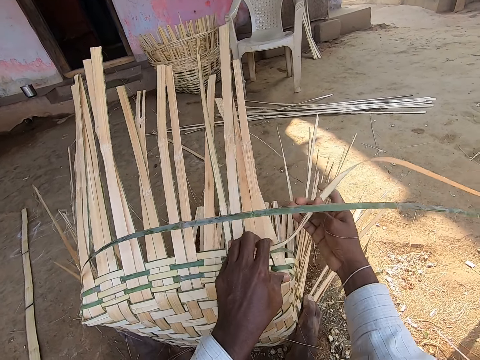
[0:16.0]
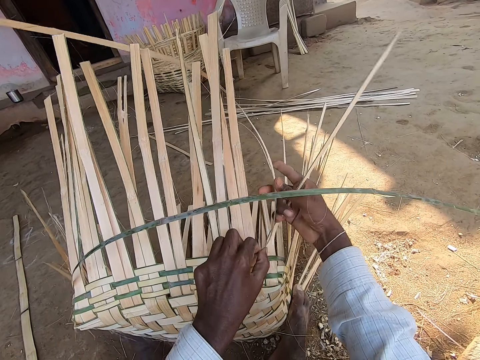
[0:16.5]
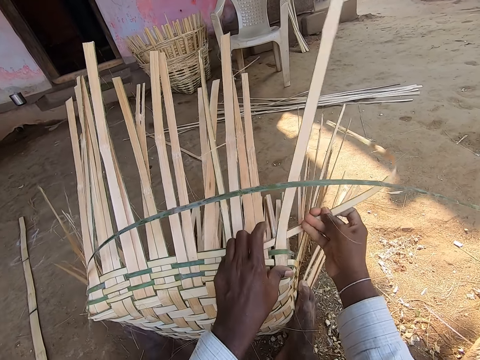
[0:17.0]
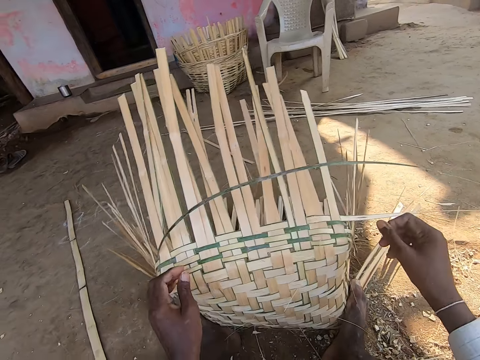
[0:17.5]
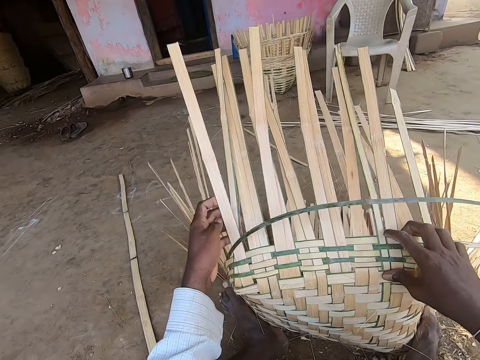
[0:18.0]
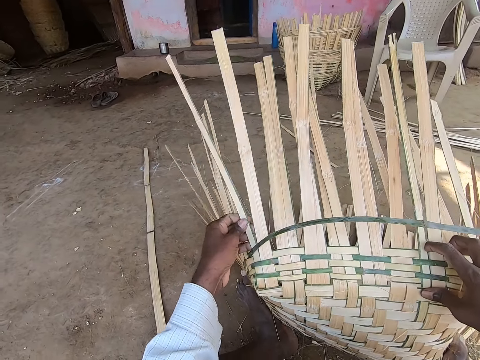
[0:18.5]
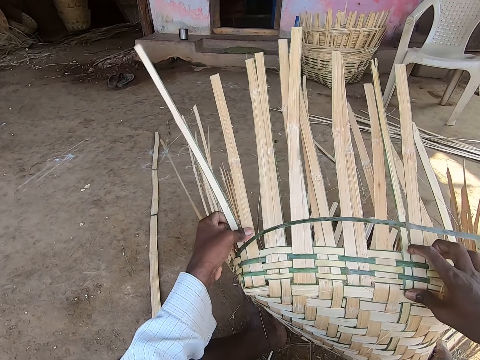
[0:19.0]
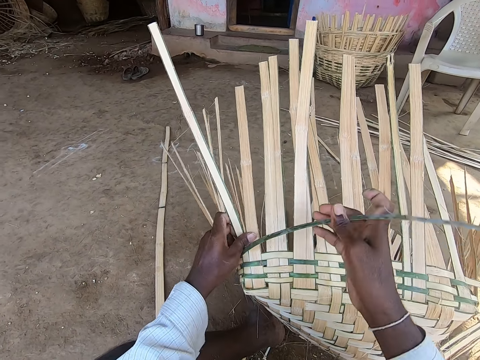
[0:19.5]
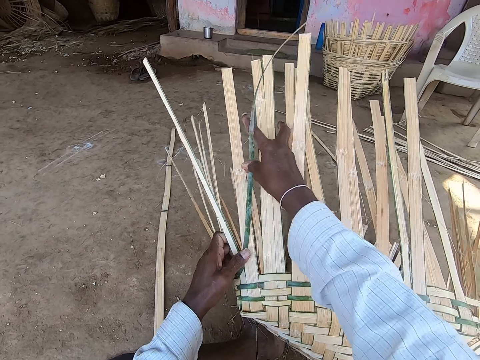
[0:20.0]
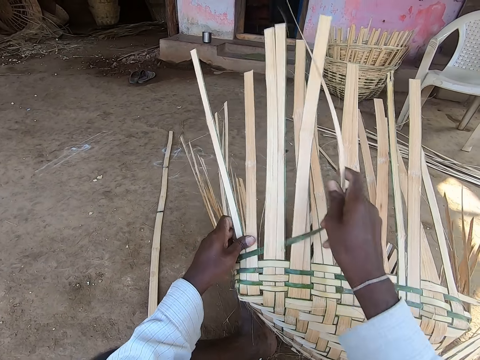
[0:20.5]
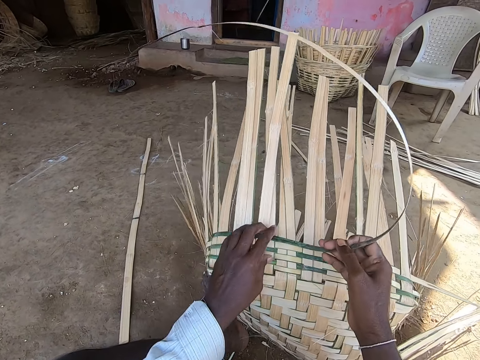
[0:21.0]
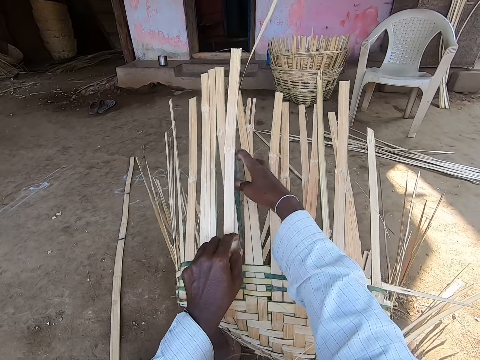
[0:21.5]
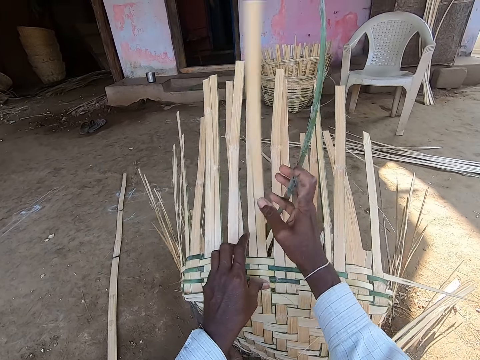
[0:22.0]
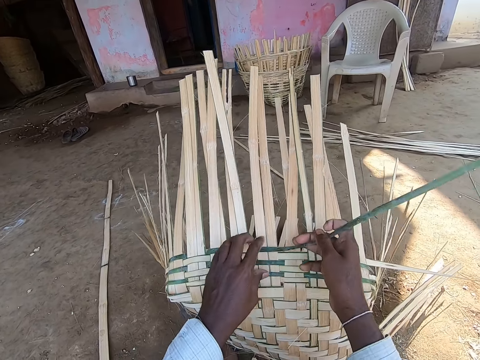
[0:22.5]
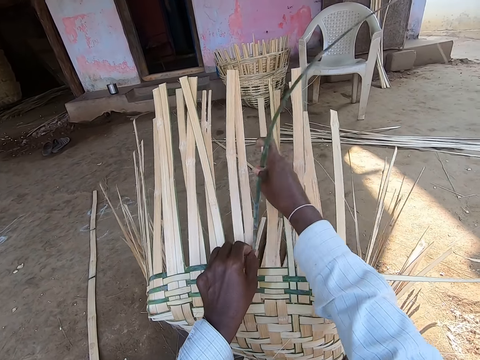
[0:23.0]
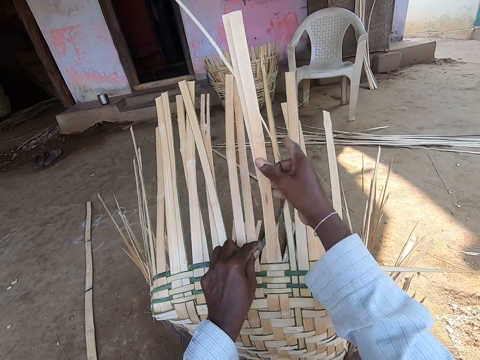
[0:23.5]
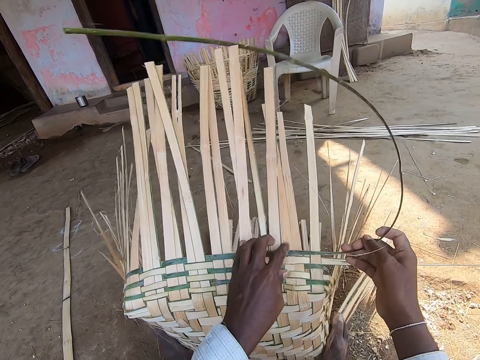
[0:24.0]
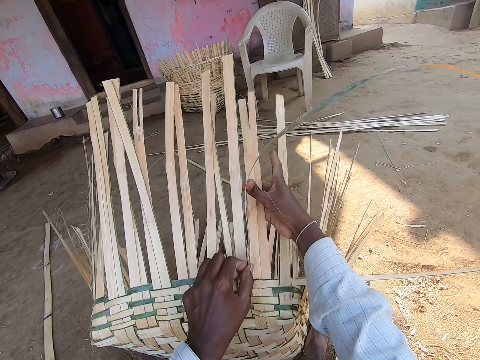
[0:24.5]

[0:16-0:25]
The camera wearer holds the basket strip in his left hand. He holds the bamboo strip in his right hand. He weaves the basket on the ground with the bamboo strip in his right hand.

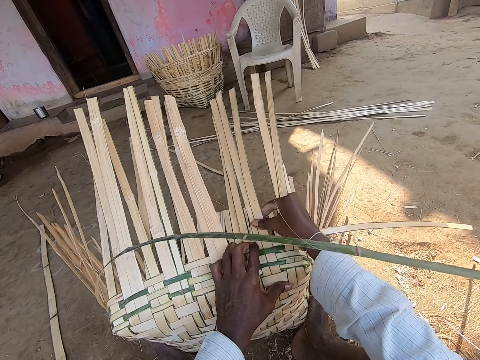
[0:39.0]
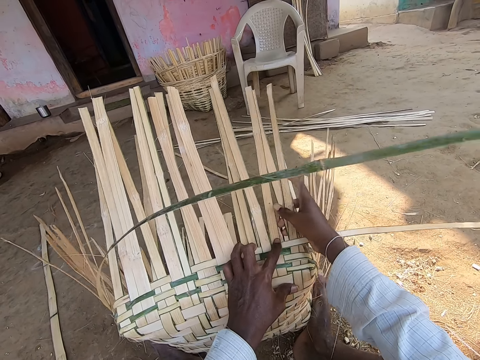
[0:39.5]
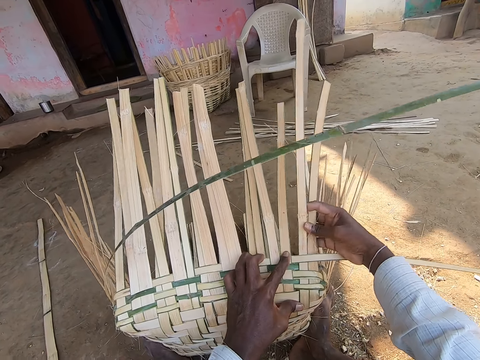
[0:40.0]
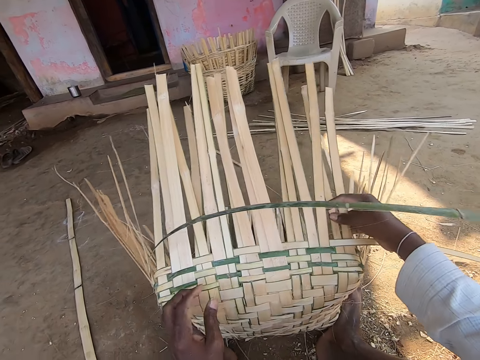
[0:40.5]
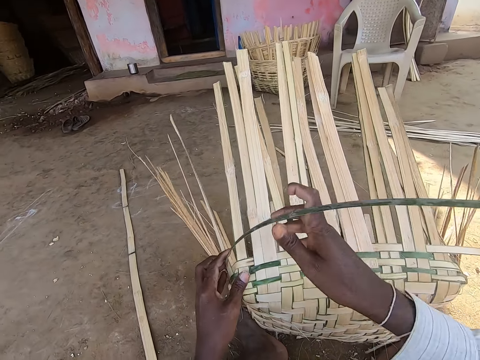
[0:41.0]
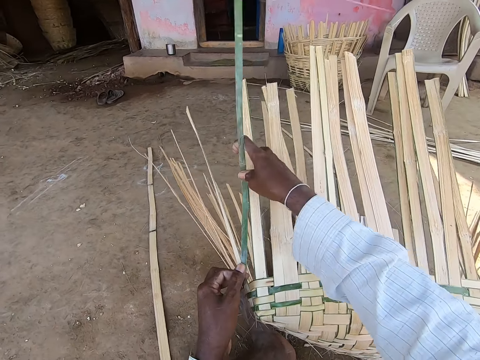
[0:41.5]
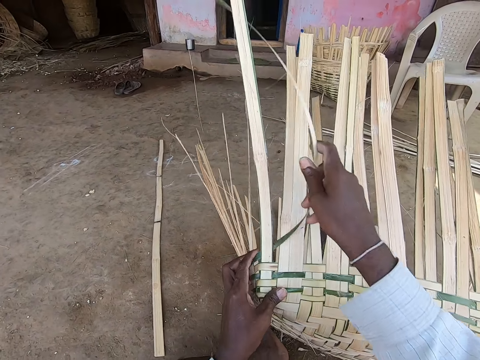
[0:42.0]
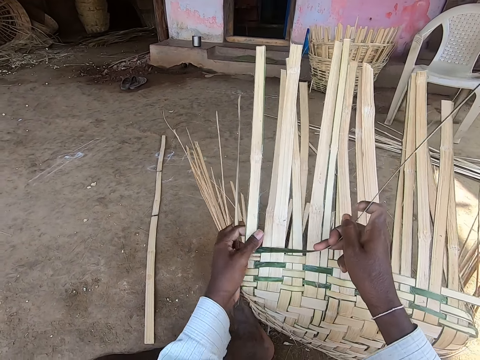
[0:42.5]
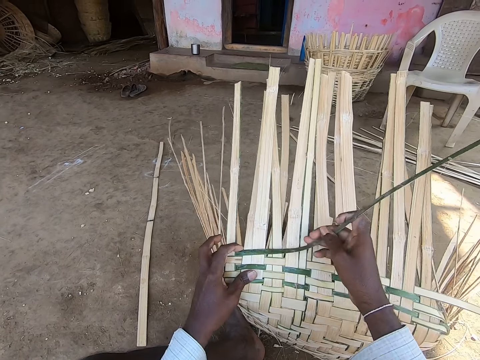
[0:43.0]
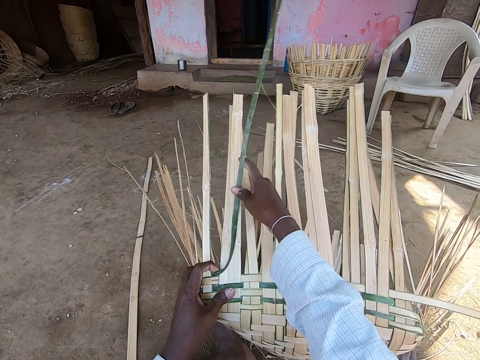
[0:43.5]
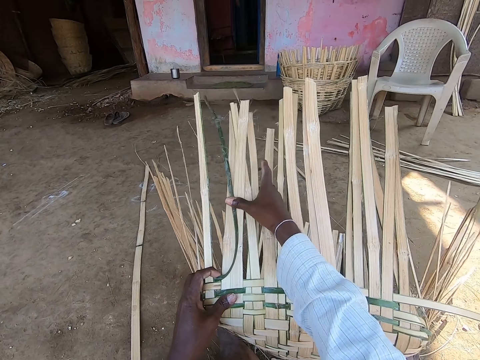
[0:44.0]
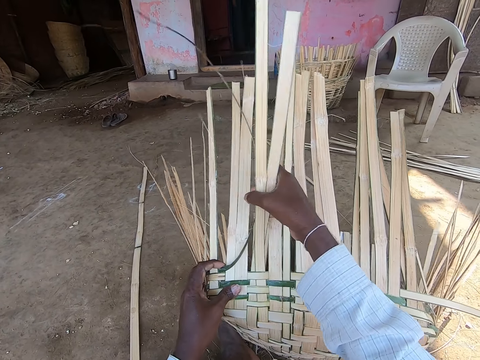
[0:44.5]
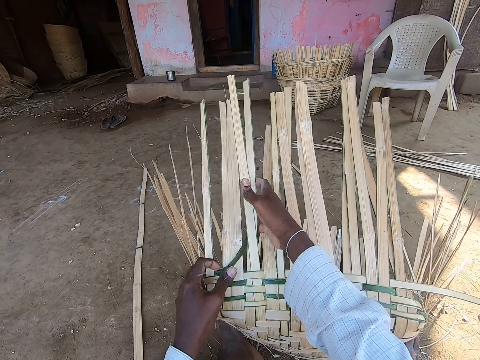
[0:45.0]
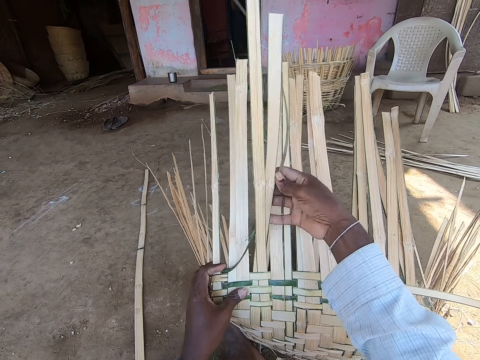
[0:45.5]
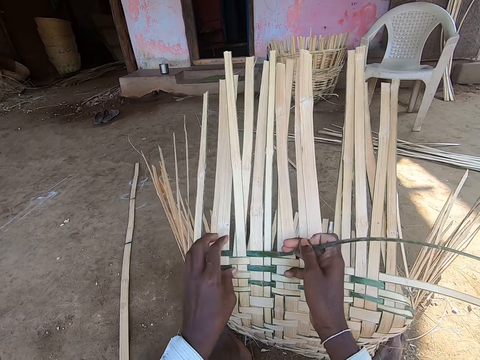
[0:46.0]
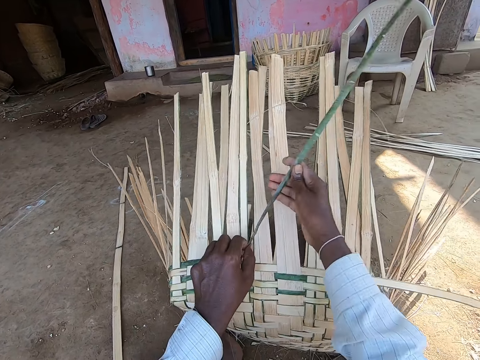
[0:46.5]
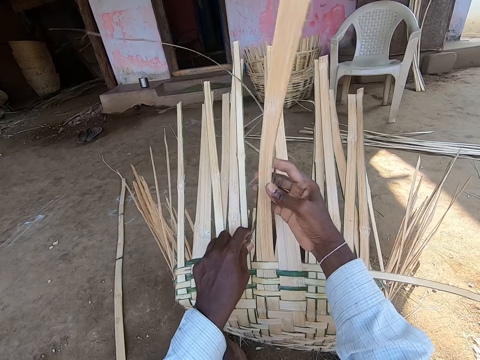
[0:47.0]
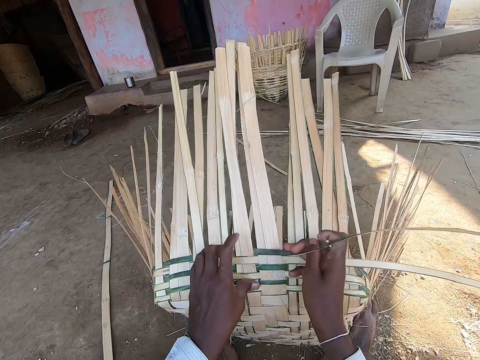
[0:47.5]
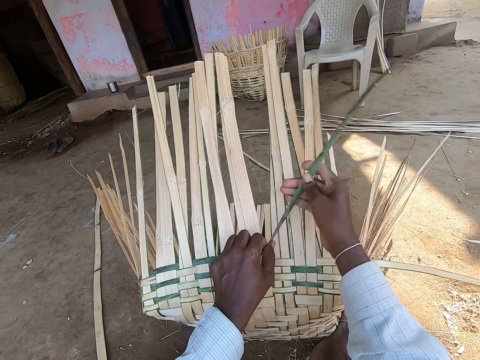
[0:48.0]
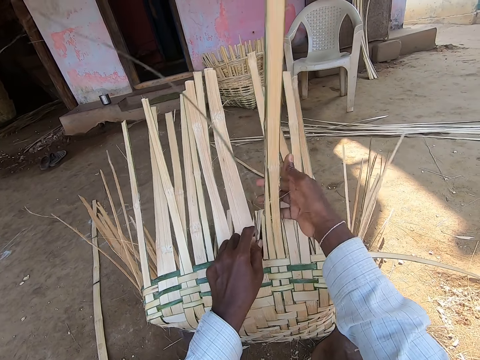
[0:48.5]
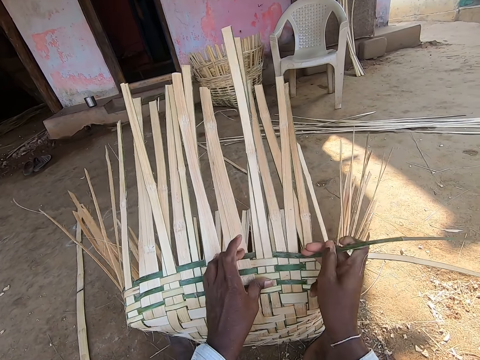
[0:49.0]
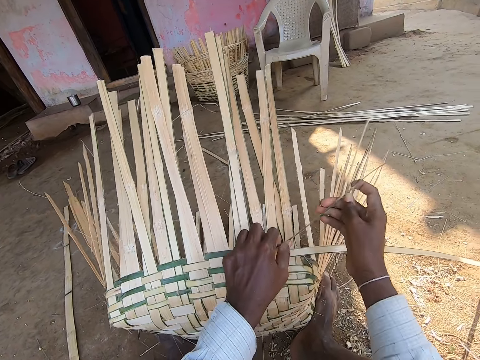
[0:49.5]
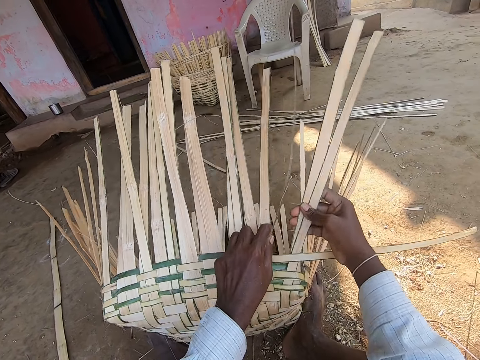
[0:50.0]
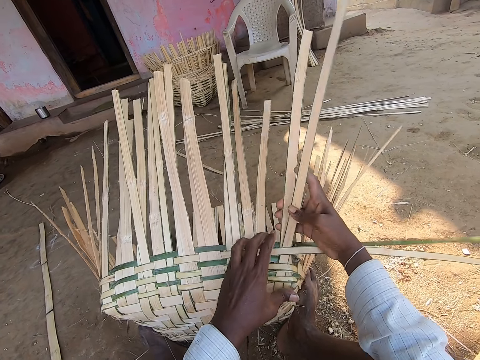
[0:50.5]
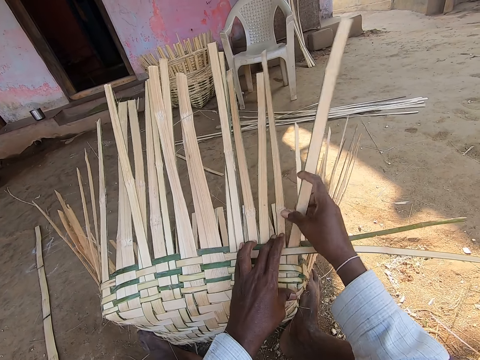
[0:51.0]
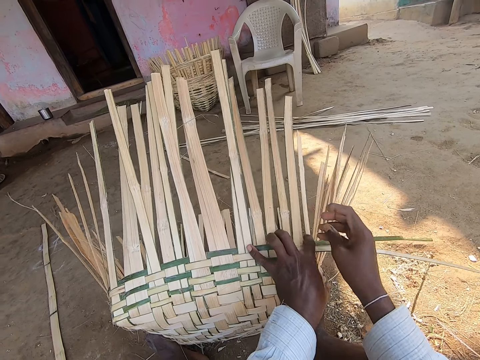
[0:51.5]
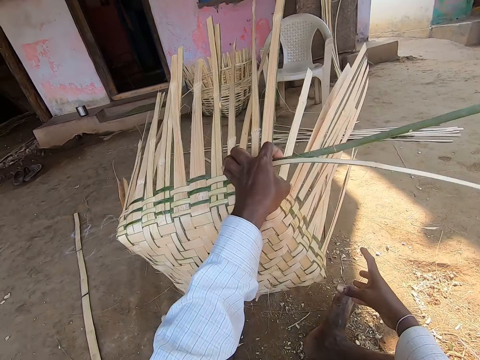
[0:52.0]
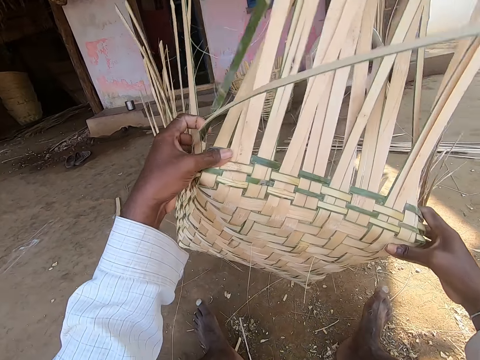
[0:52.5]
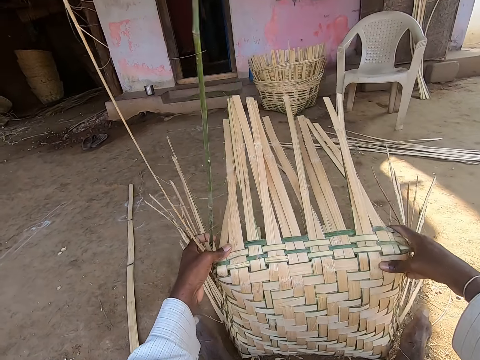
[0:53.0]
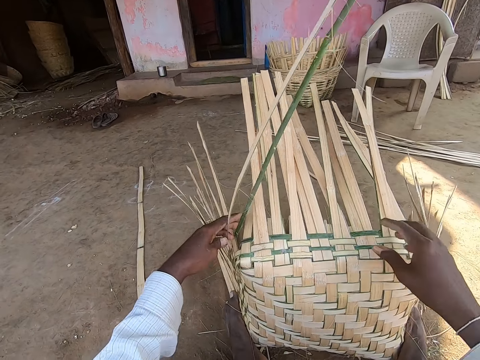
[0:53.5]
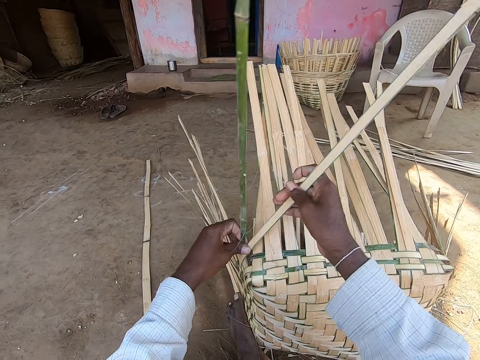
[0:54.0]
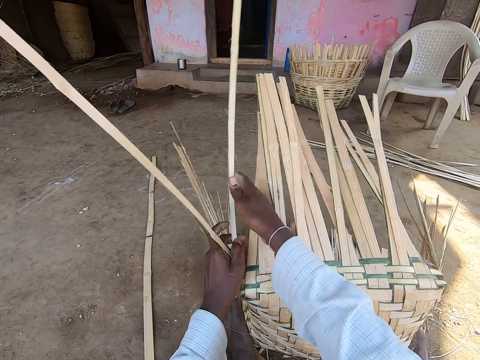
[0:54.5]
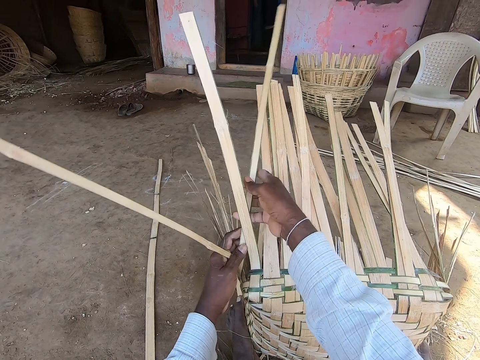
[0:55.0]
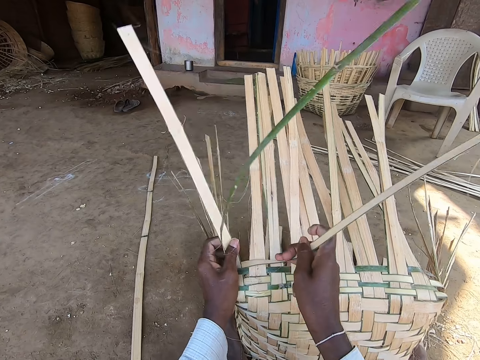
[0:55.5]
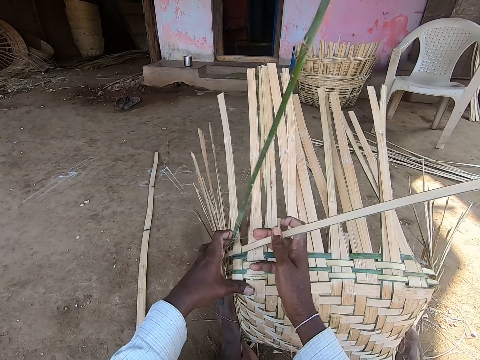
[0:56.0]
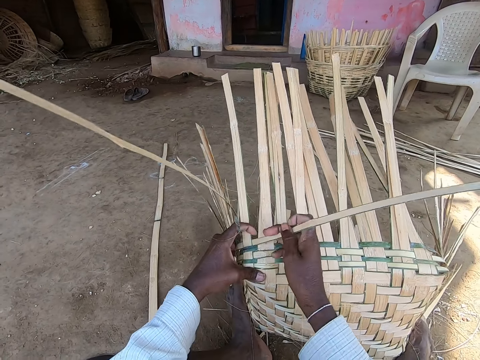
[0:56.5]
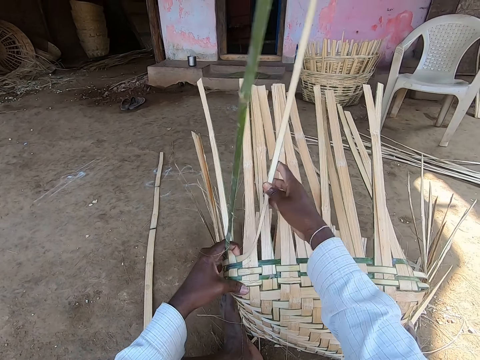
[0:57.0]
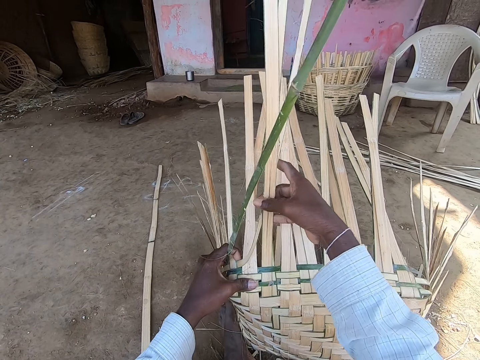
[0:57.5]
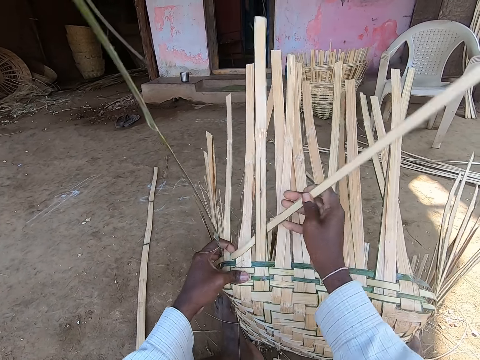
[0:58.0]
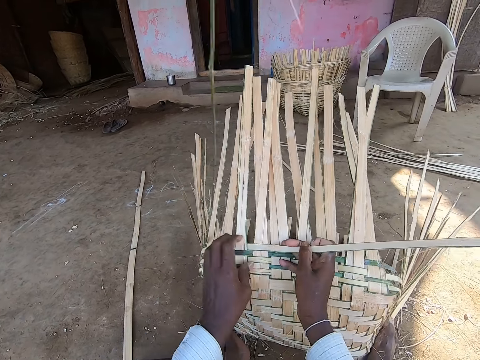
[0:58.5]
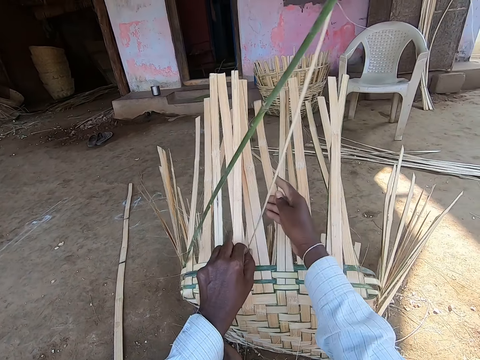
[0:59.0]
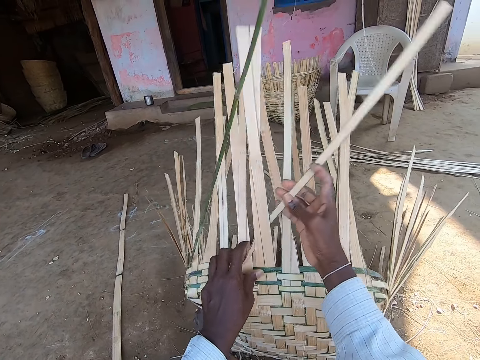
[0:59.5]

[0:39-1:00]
The camera wearer picks up the bamboo strip with his right hand. He weaves the basket on the ground with the bamboo strip in his right hand. He picks up the basket from the ground with his left hand. He holds the basket in his hands. He turns the basket. He drops the basket in his hands on the ground. He picks up the bamboo strip with his right hand. He weaves the basket on the ground with the bamboo strip in his right hand.
